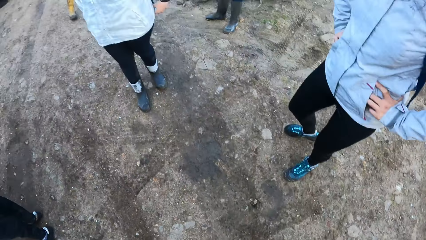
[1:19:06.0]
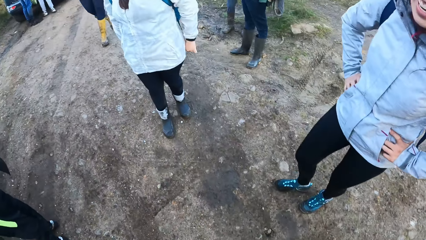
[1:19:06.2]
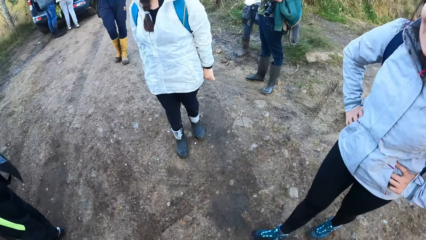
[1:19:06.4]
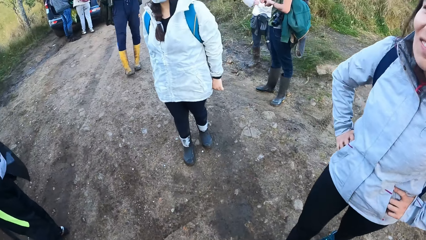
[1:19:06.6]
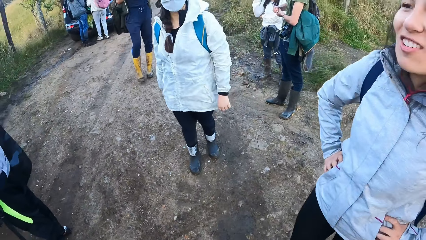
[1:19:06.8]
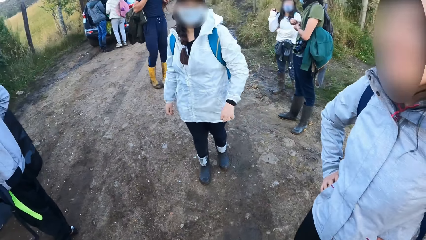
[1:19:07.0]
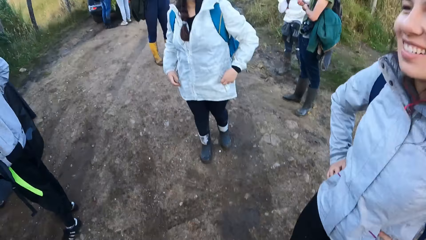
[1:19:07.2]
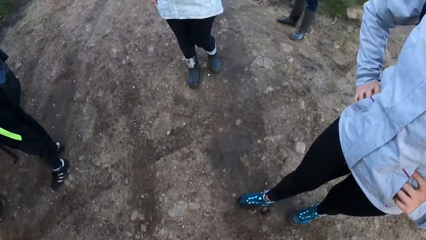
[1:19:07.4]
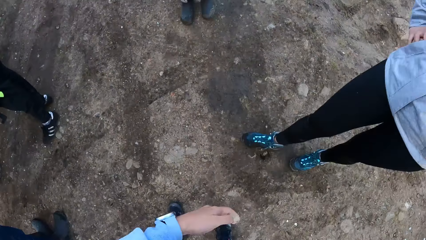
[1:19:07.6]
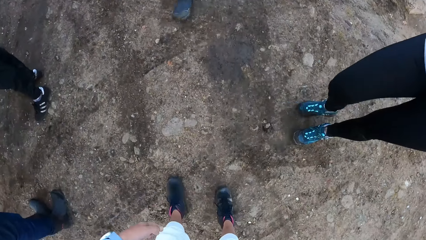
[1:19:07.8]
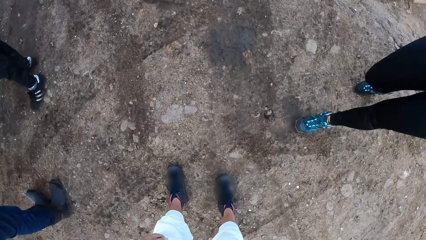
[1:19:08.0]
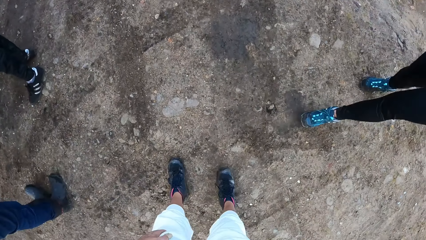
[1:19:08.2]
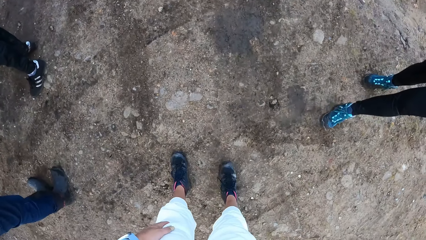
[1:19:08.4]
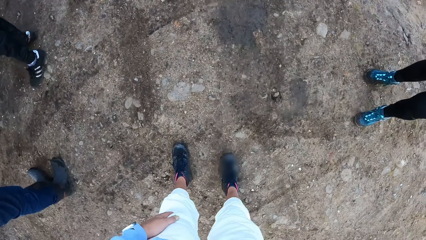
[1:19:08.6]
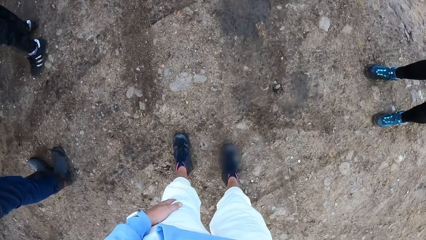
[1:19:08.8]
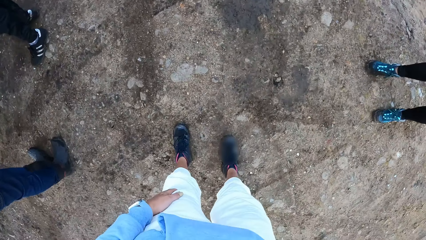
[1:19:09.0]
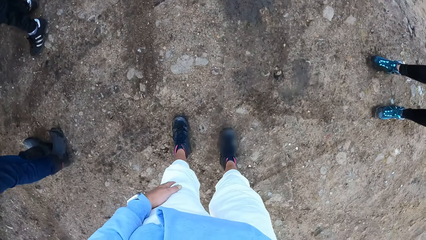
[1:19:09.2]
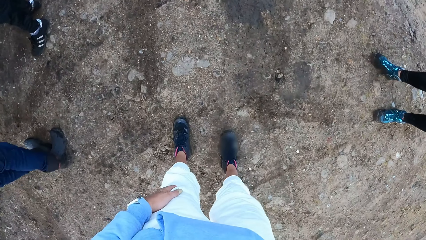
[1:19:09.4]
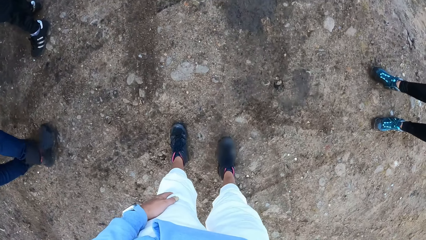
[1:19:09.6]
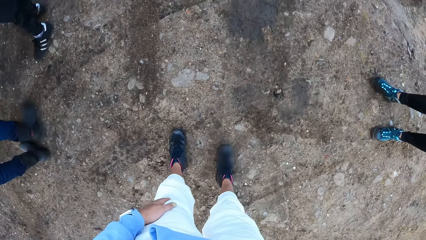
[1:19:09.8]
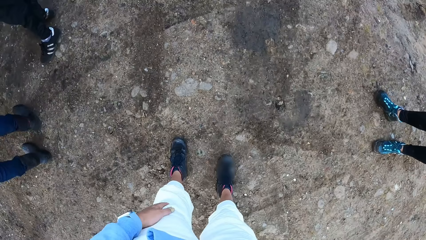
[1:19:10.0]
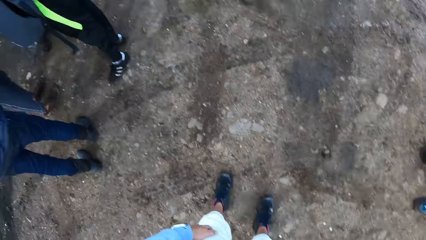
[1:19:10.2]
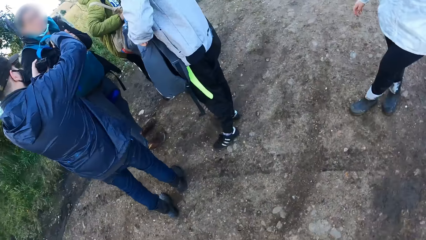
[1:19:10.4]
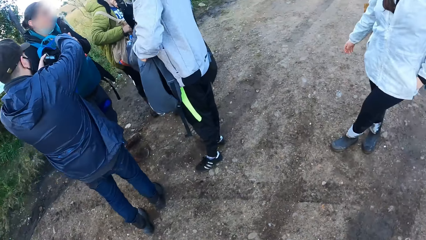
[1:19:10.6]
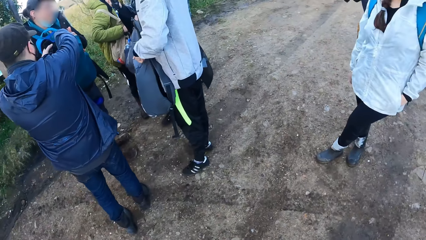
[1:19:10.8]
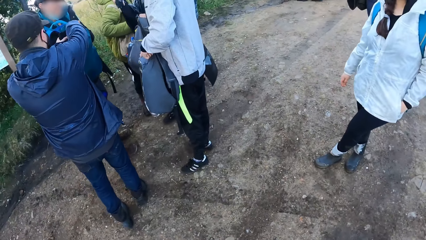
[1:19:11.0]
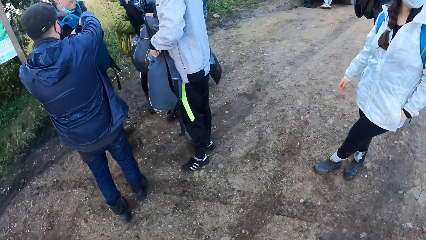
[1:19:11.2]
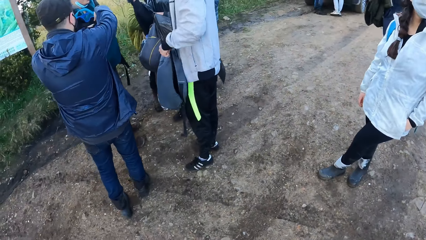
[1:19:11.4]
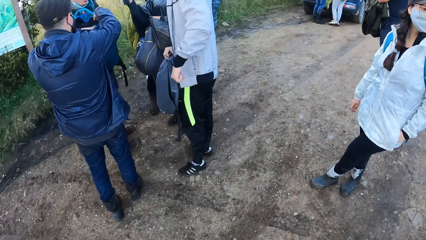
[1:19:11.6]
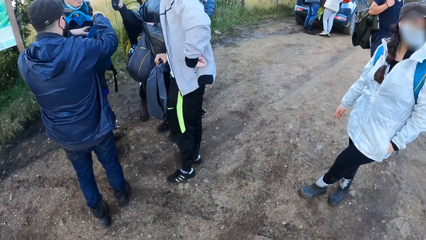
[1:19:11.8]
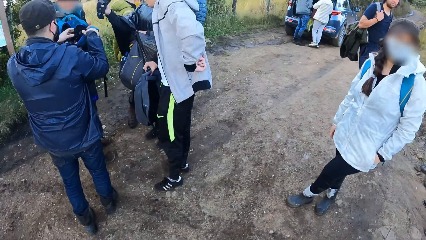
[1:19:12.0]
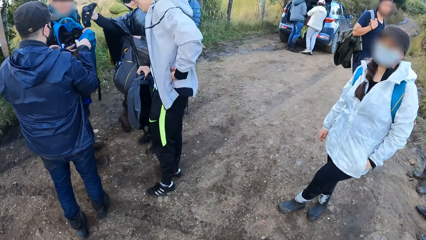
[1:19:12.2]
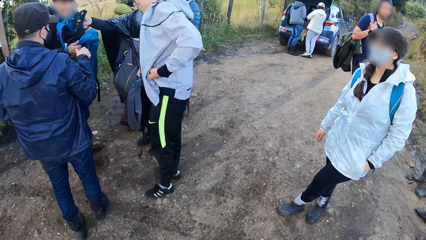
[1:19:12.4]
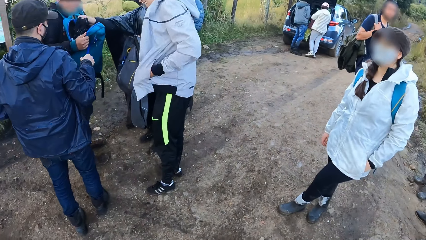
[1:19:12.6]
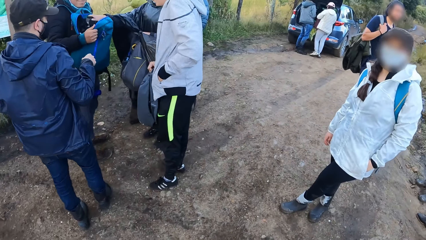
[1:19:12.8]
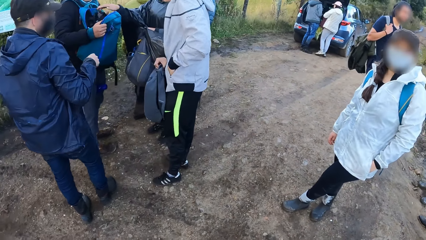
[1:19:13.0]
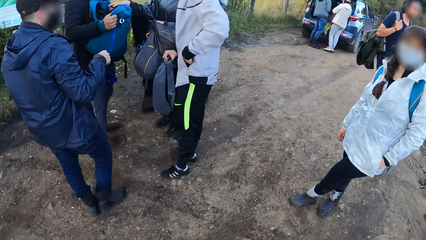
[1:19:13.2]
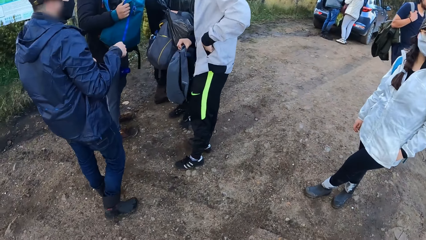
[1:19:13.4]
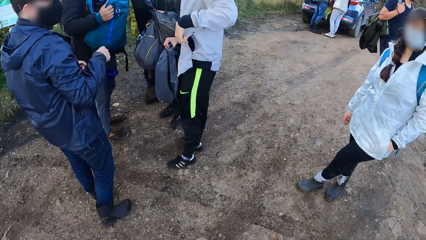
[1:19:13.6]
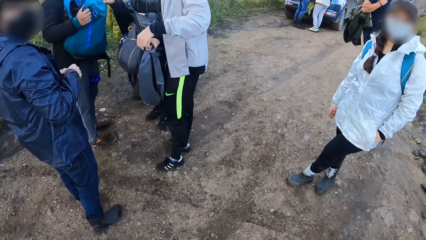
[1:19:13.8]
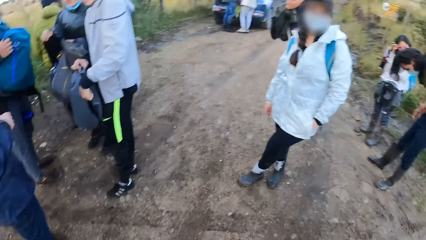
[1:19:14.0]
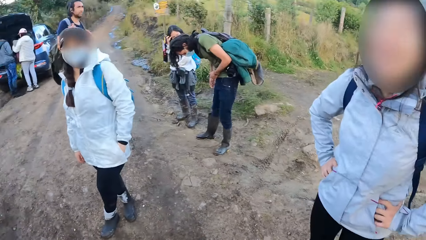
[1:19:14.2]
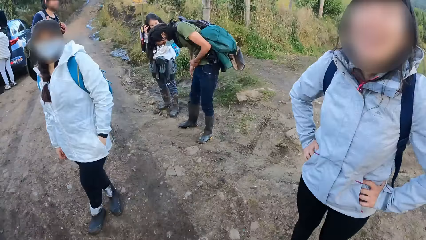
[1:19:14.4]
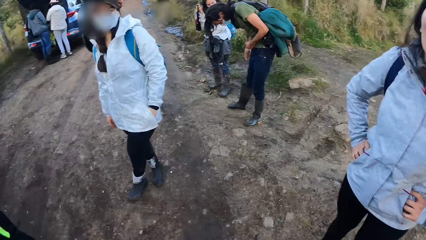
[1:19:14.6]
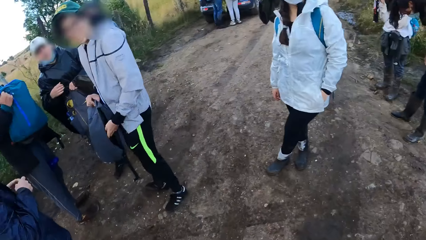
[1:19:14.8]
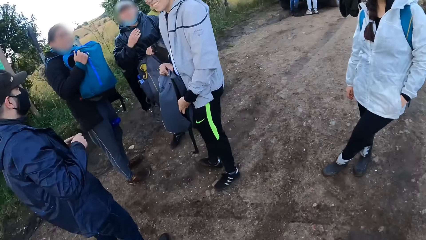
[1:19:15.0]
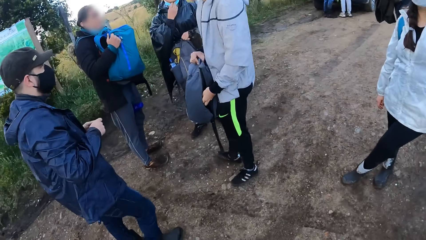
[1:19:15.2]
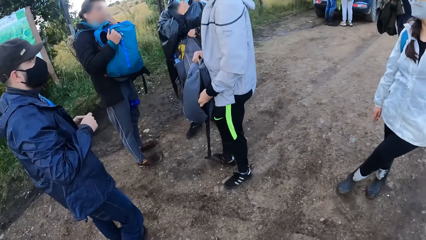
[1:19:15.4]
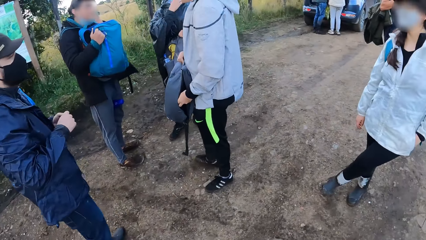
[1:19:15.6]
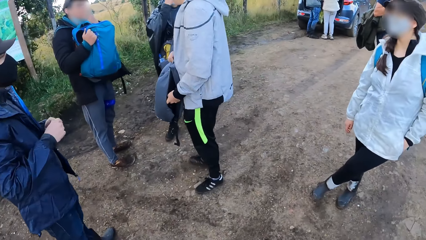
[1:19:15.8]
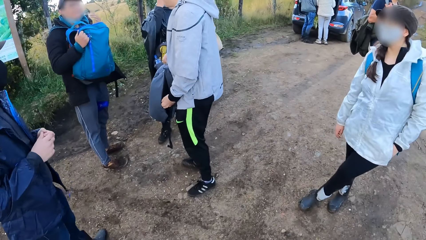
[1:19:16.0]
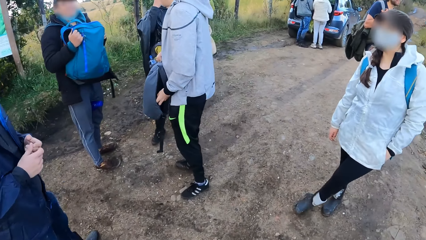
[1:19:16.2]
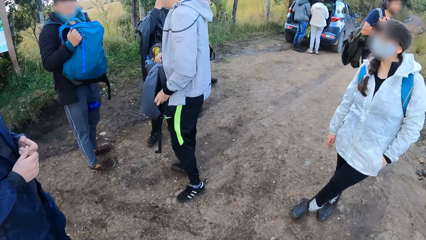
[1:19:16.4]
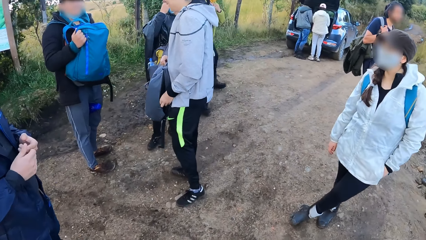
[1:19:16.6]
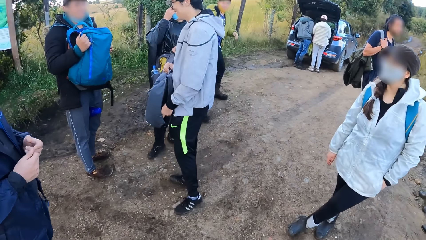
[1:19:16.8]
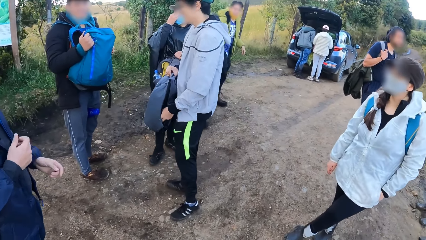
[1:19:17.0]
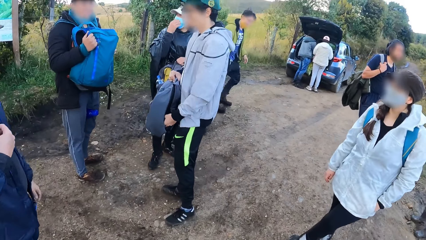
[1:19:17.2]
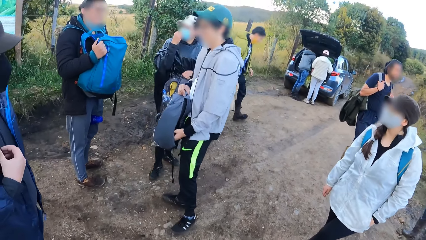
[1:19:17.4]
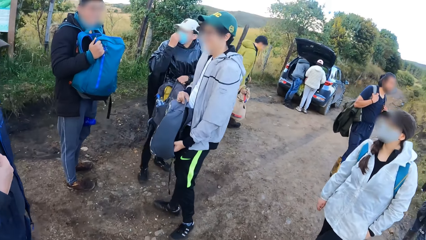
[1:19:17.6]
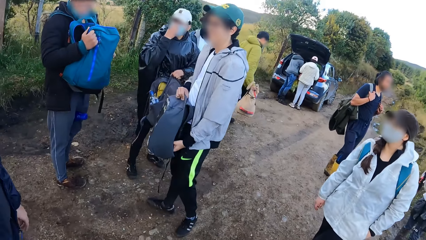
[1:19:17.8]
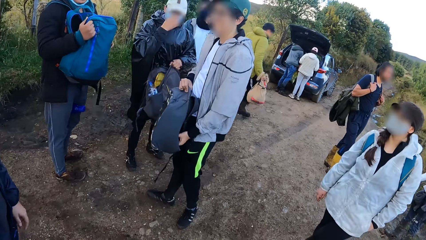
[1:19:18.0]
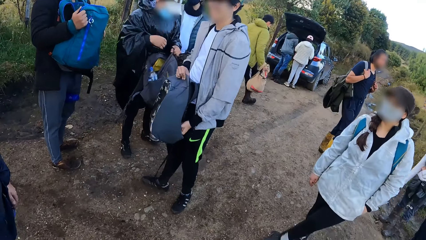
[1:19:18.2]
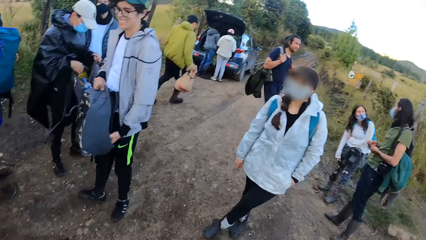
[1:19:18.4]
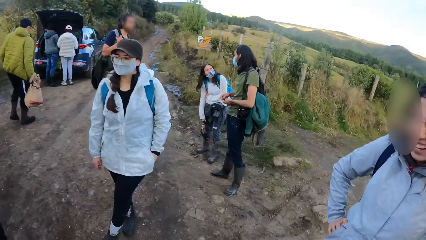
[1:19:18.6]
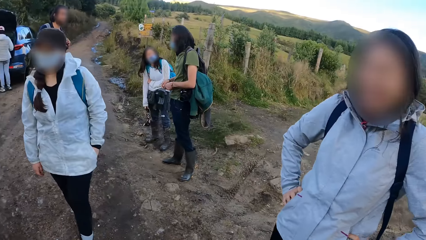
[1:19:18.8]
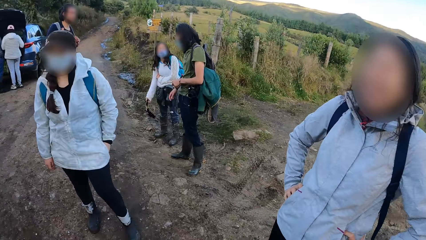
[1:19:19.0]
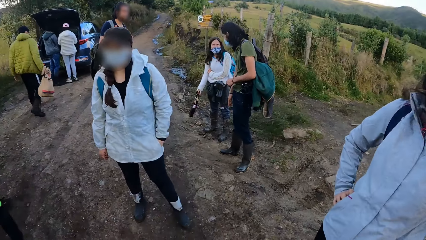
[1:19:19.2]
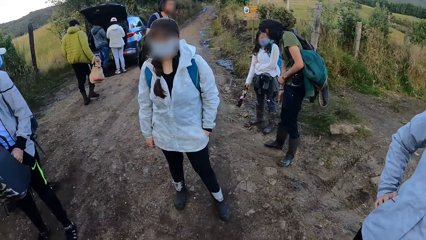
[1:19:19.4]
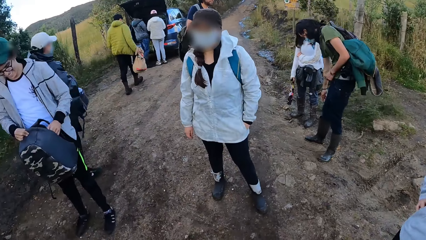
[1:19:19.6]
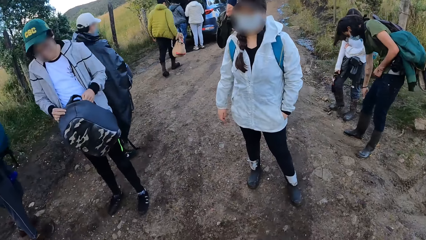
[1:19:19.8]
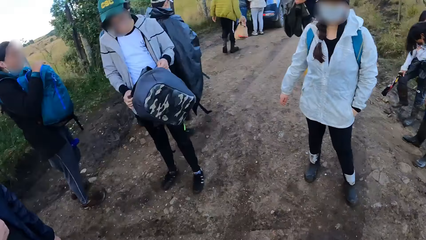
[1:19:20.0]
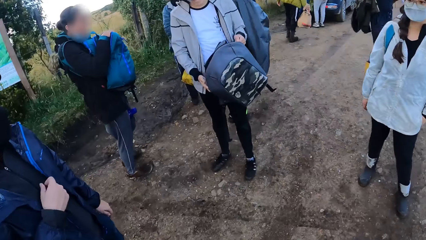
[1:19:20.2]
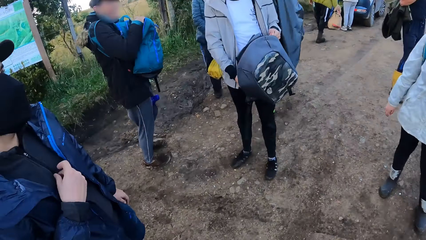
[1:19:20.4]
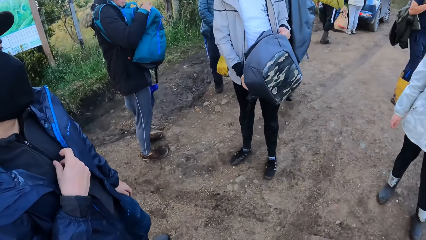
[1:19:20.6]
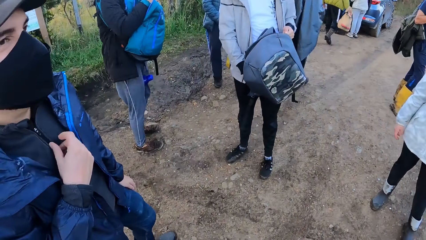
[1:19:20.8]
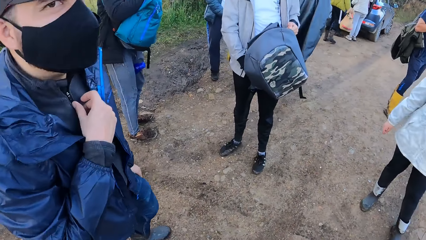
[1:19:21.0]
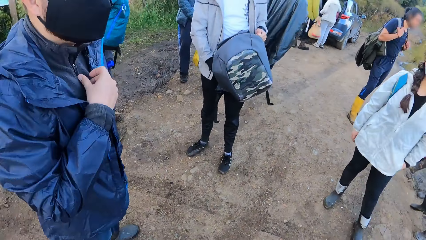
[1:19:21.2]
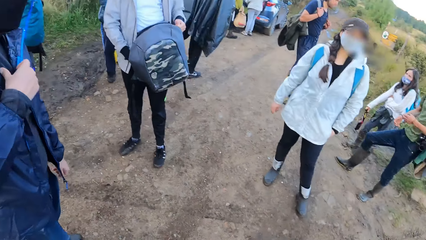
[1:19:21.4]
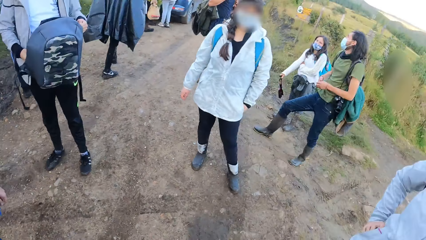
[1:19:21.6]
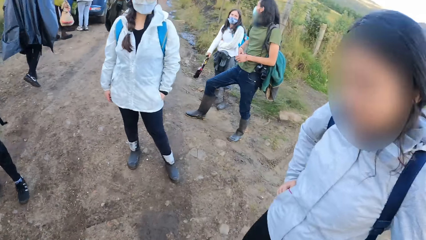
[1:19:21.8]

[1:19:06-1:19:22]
The camera wearer stretches his left hand. He looks around.
